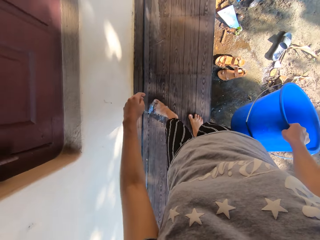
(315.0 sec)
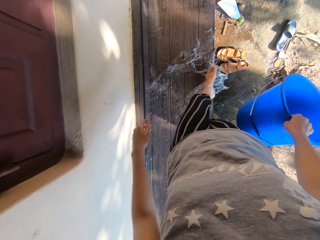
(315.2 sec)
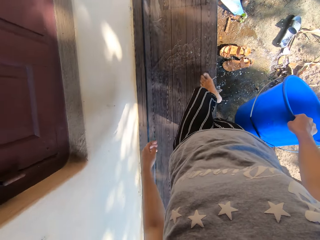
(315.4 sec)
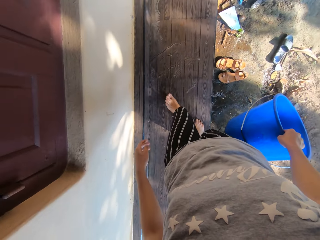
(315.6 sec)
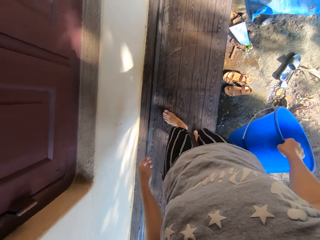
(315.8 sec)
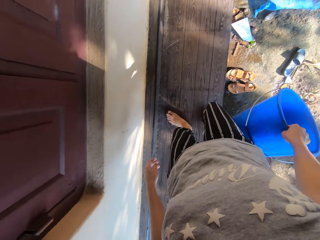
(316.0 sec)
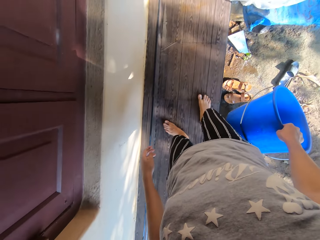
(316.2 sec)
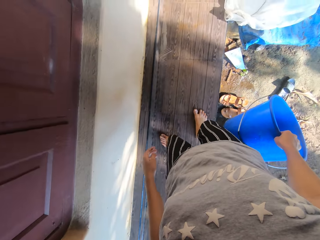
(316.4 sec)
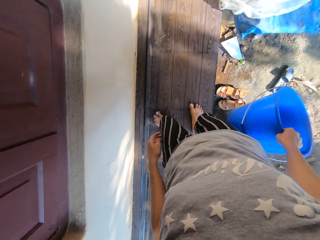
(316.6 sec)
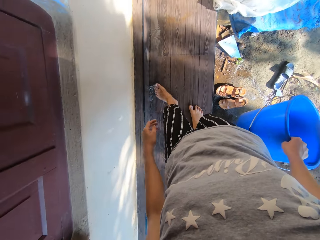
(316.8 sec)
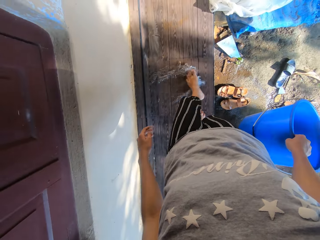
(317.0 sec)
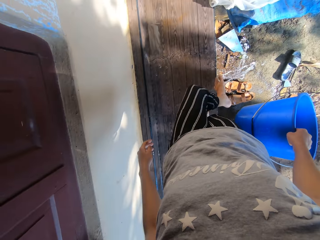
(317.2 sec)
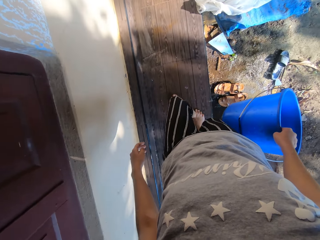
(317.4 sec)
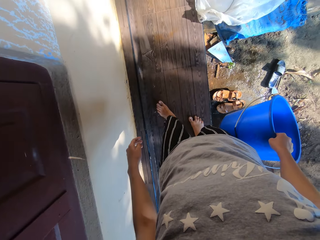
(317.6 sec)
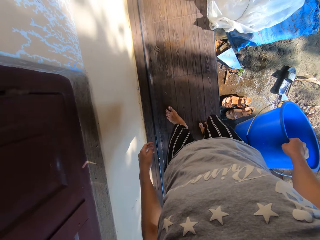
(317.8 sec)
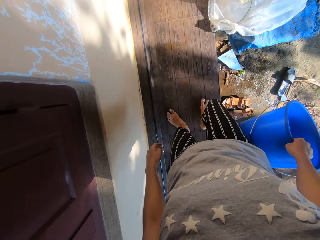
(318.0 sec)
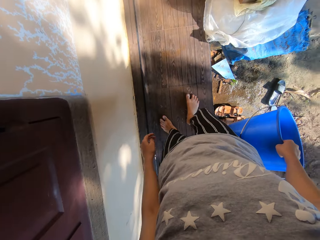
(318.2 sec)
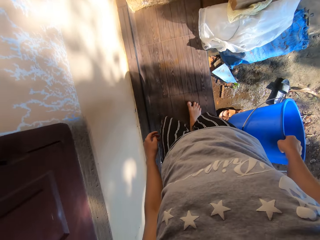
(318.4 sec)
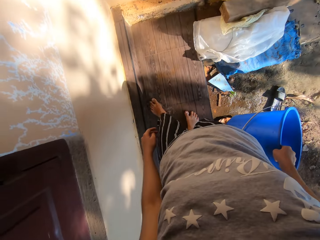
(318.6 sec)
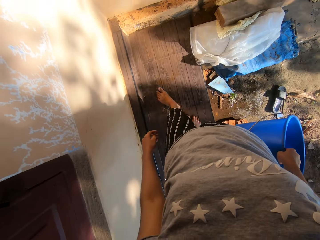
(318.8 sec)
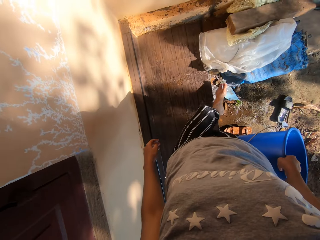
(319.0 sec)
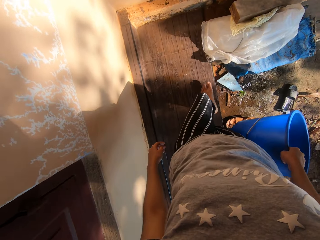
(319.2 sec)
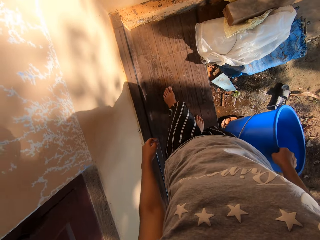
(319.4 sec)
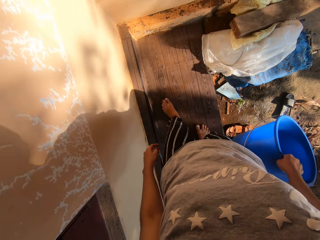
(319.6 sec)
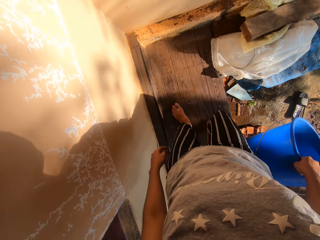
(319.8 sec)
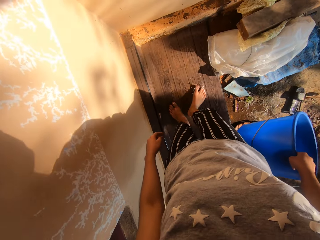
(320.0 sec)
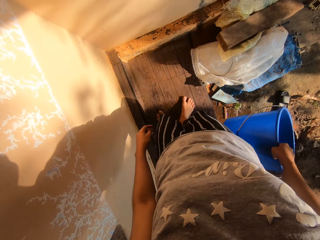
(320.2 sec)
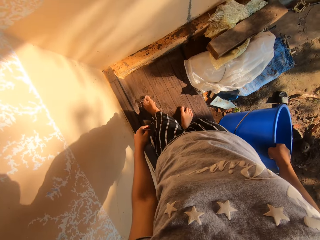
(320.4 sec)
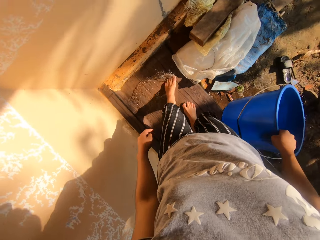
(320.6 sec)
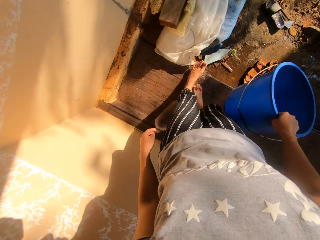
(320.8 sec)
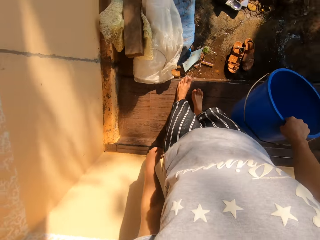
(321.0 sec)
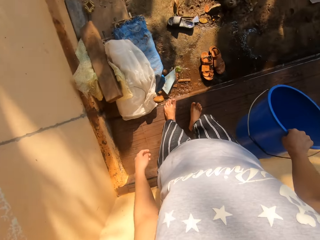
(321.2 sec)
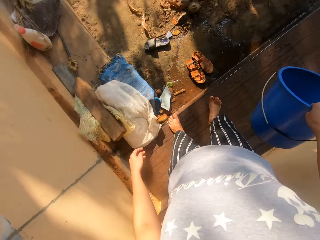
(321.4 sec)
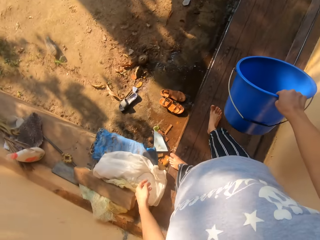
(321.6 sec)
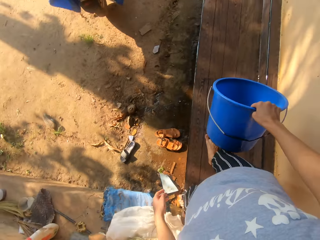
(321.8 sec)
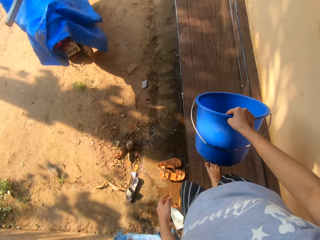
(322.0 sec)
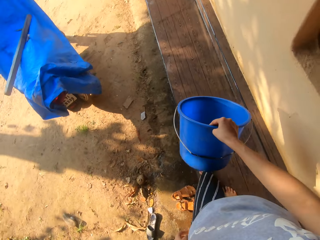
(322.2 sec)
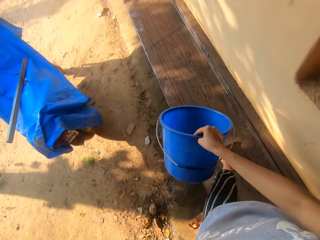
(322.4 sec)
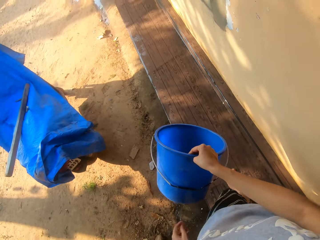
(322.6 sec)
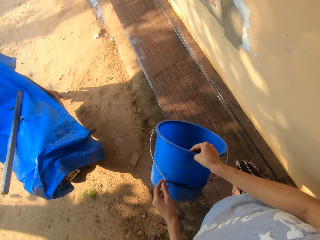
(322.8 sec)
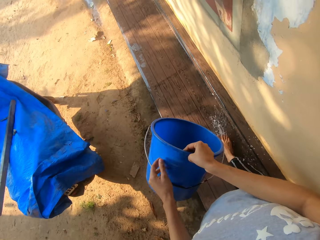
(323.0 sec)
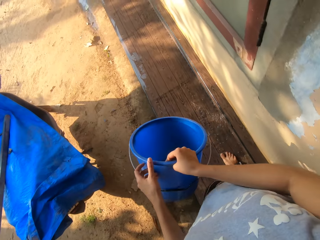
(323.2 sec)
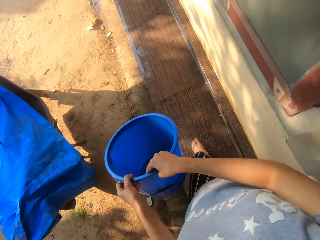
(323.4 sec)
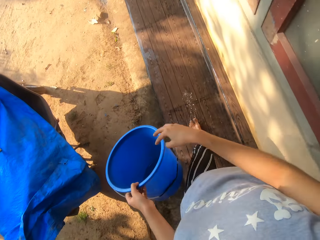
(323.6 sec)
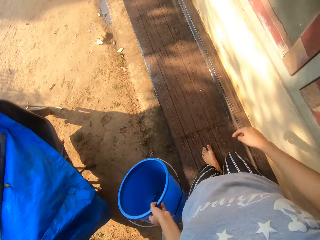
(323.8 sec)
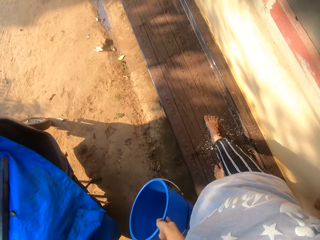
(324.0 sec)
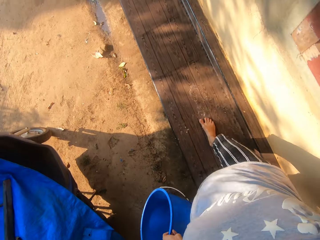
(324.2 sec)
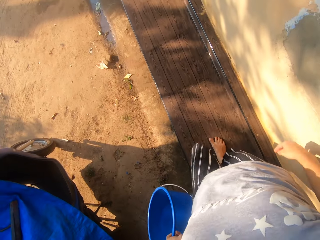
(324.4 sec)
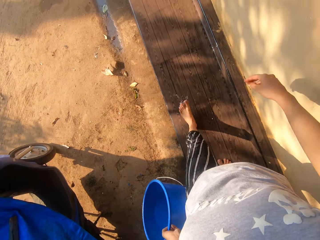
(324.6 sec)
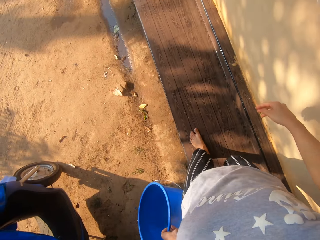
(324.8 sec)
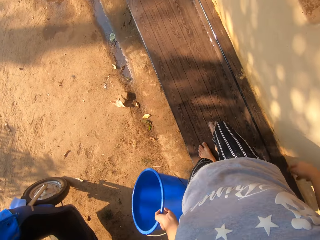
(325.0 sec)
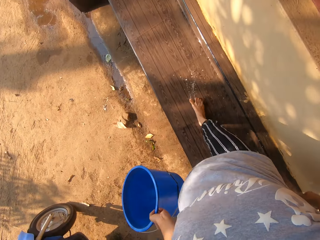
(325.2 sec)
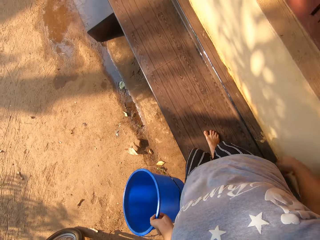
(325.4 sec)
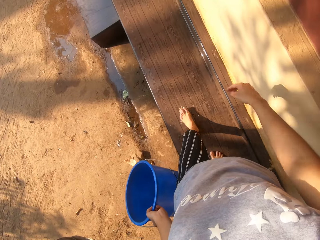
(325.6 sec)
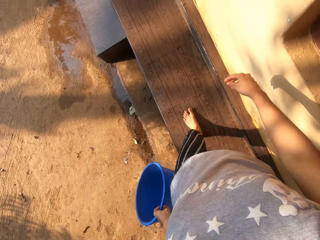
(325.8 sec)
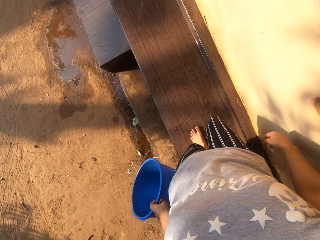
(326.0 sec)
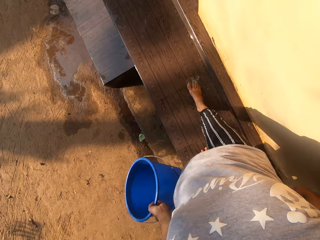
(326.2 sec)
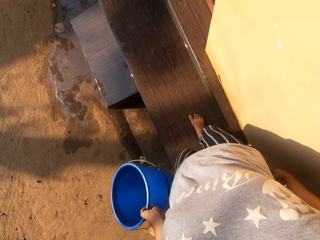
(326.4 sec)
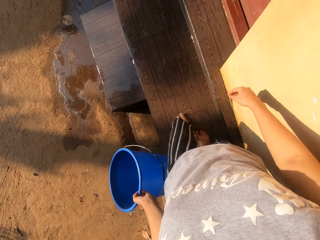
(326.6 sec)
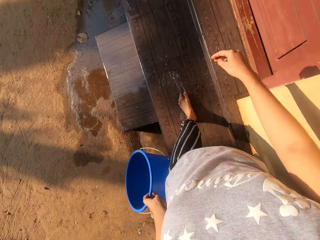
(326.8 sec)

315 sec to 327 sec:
The camera wearer kicks water on the wooden floor to the ground with her left leg. She clears water from the verandah with the leg. She kicks water on the wooden floor to the ground with her left leg repeatedly. She walks on the wooden floor.

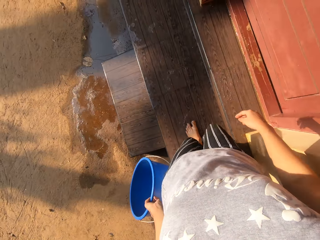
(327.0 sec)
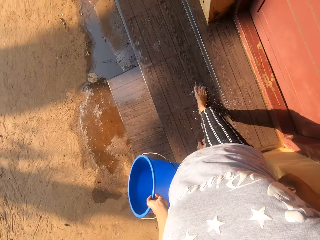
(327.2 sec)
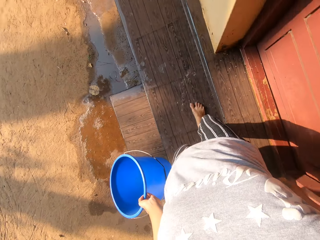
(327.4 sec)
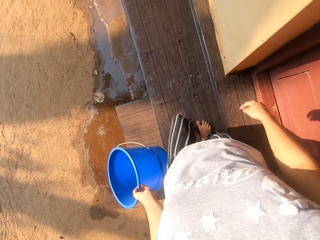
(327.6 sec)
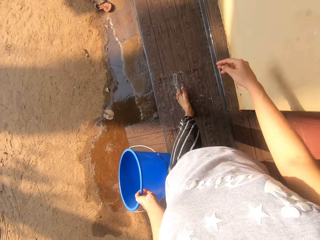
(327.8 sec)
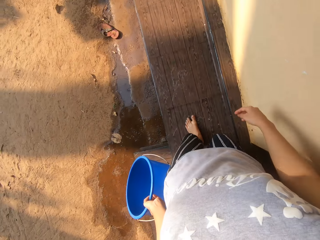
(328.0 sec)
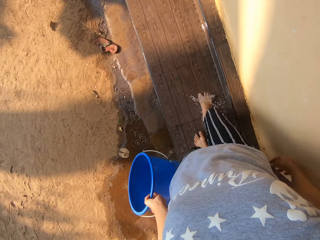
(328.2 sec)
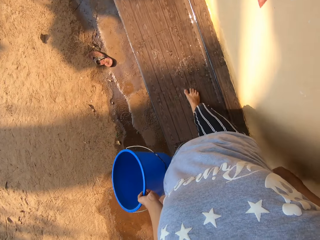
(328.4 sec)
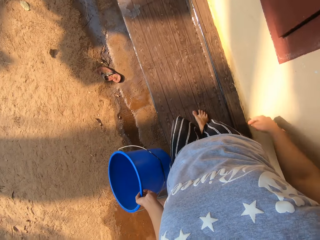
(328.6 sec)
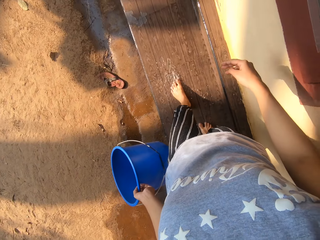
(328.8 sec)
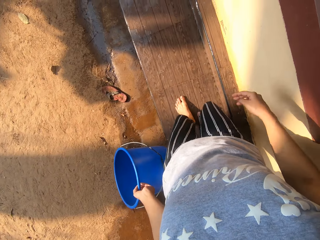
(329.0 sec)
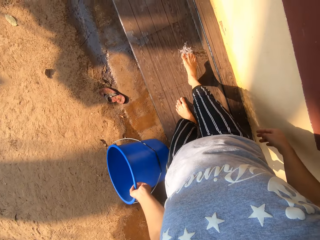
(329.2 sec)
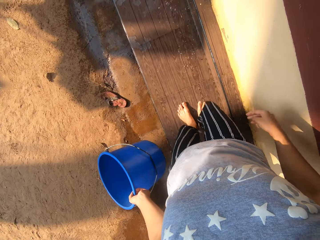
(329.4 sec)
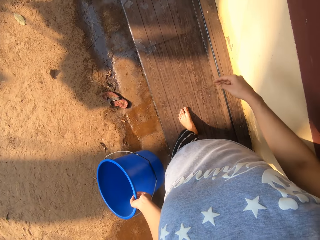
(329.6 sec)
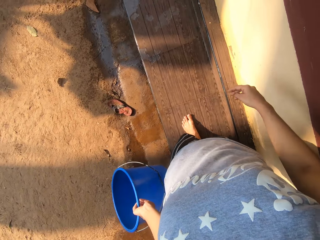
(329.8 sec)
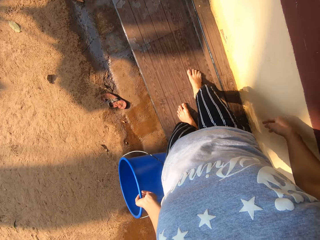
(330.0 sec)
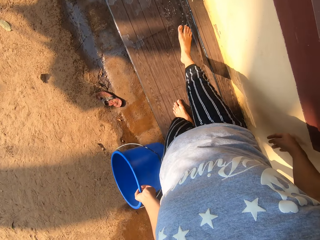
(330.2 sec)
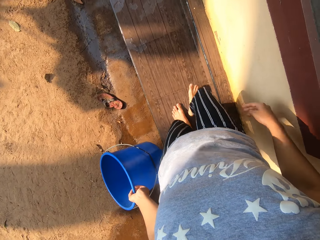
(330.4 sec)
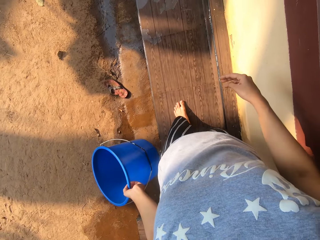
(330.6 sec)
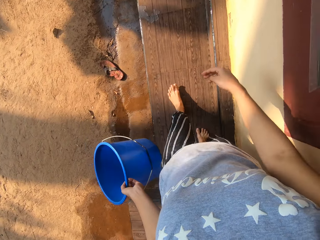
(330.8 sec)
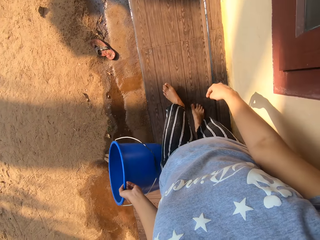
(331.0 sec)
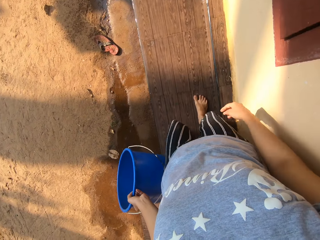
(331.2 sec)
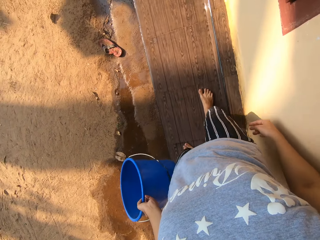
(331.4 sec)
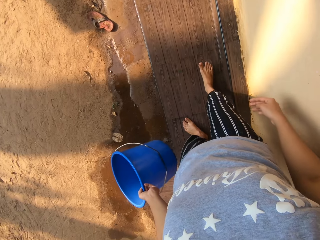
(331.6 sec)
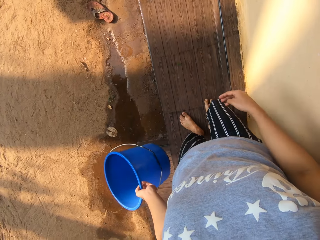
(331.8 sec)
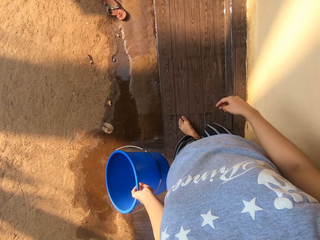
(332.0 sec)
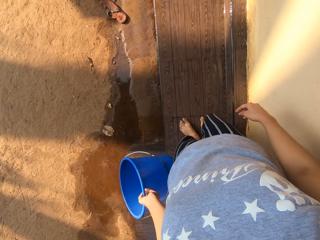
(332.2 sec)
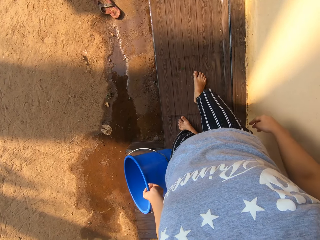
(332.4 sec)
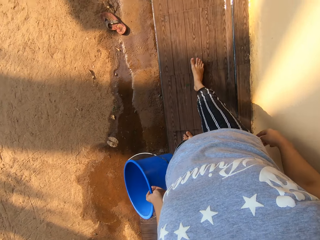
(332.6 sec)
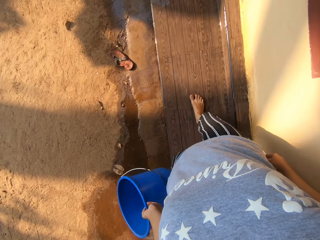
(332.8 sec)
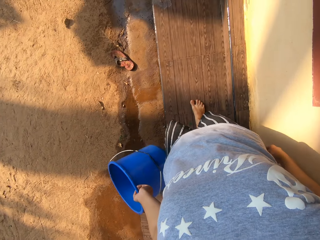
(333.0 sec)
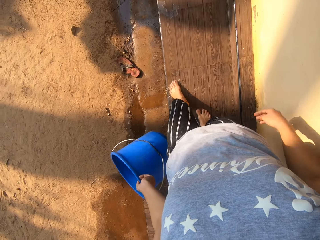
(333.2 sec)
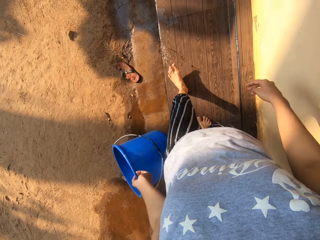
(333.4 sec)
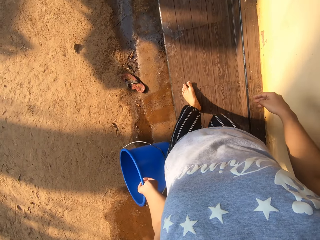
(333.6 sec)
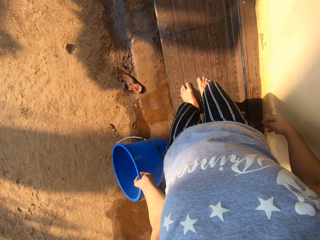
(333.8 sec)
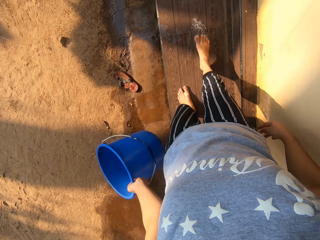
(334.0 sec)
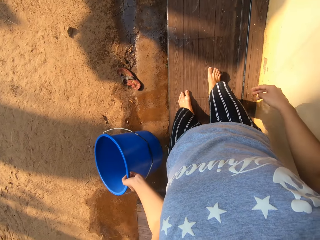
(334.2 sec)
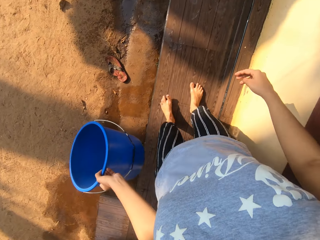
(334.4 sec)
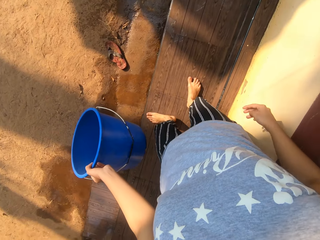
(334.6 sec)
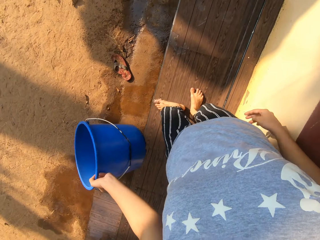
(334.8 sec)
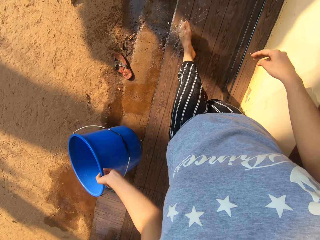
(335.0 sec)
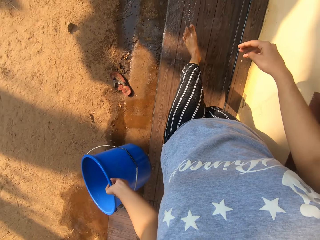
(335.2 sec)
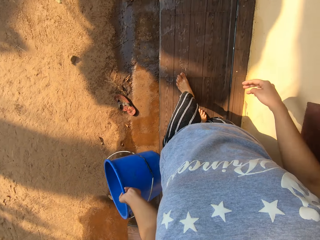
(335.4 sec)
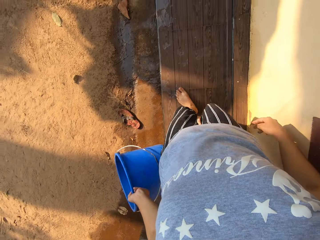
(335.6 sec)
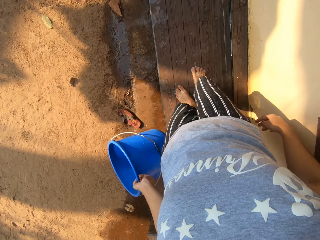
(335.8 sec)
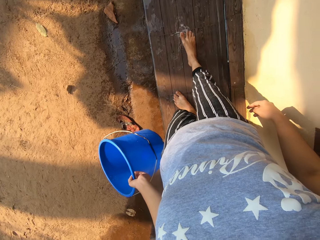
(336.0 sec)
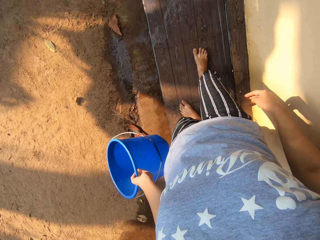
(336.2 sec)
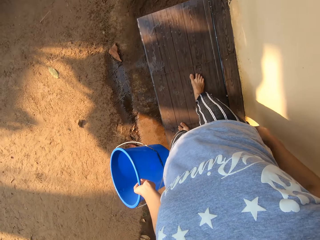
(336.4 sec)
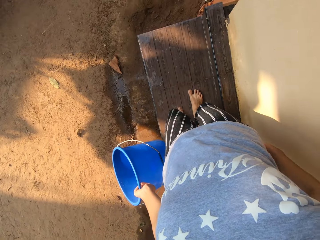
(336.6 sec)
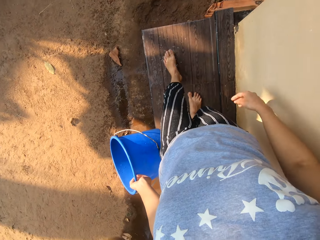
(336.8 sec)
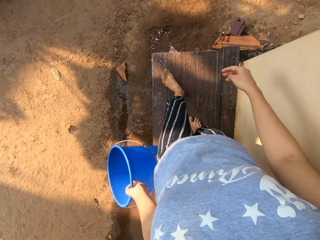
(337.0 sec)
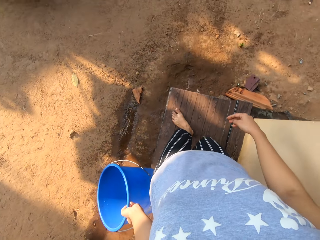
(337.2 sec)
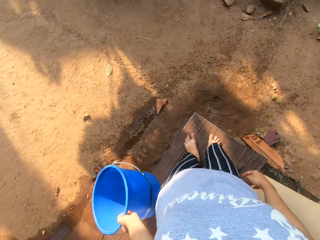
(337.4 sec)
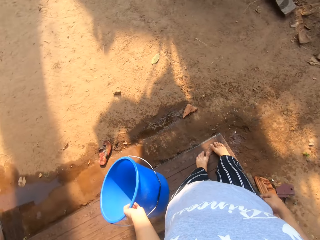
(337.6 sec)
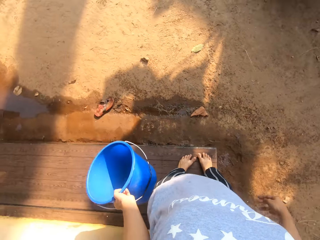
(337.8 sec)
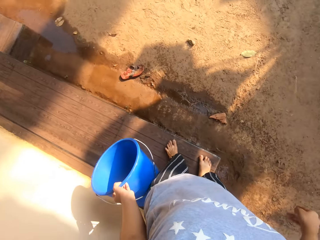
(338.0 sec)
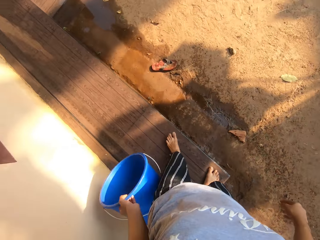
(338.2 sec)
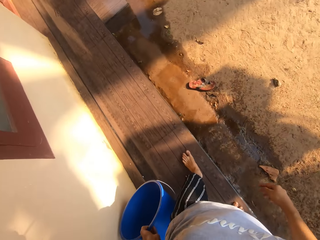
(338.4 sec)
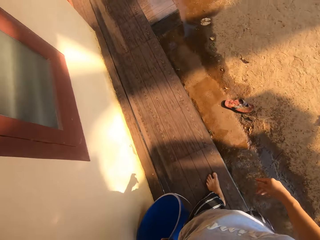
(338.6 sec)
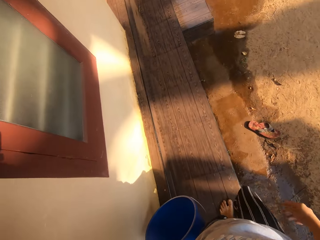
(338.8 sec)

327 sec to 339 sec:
The camera wearer kicks water on the wooden floor with her right leg. She kicks water on the wooden floor with both legs. She clears water from the verandah with the leg.
